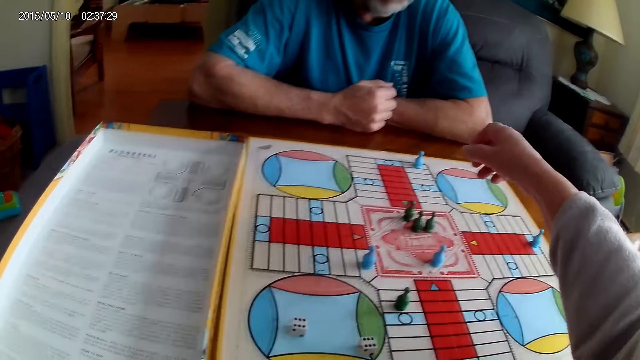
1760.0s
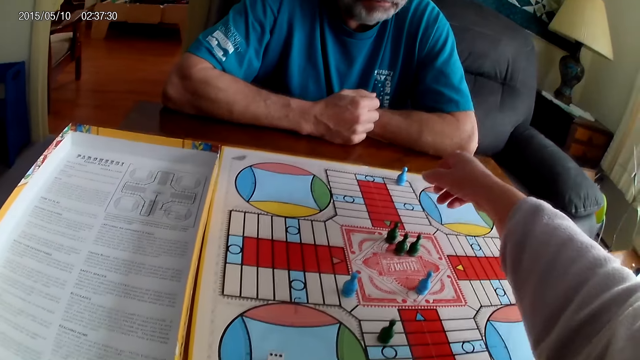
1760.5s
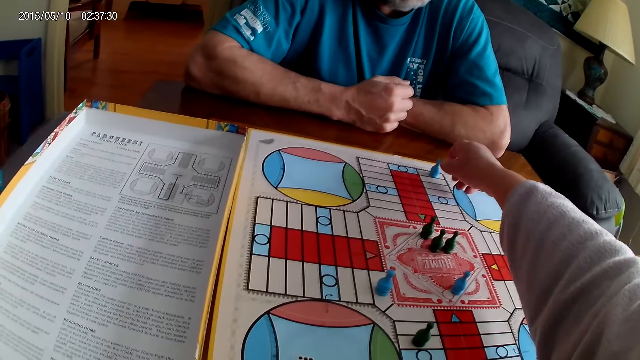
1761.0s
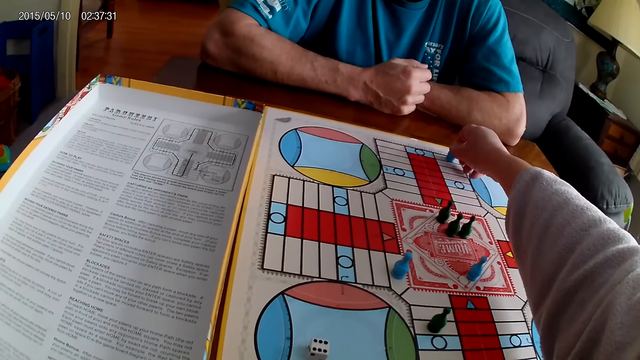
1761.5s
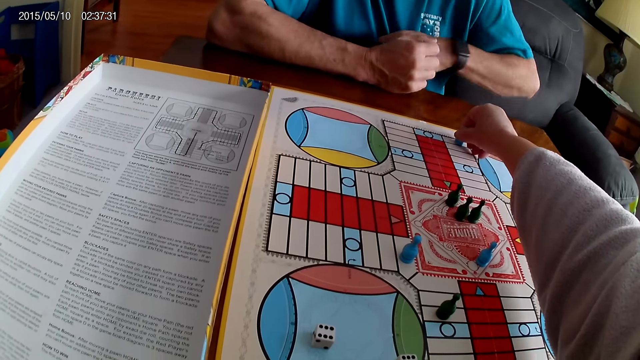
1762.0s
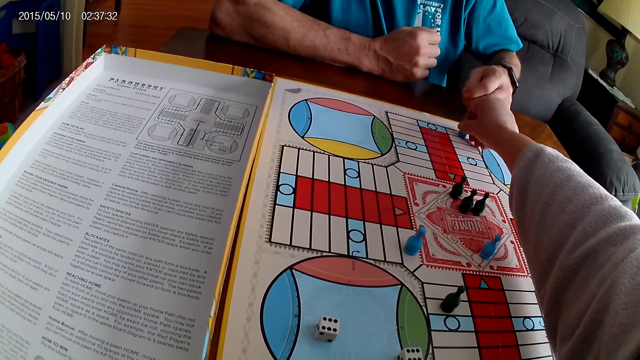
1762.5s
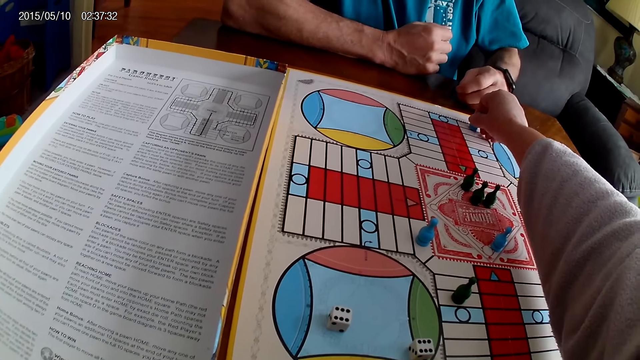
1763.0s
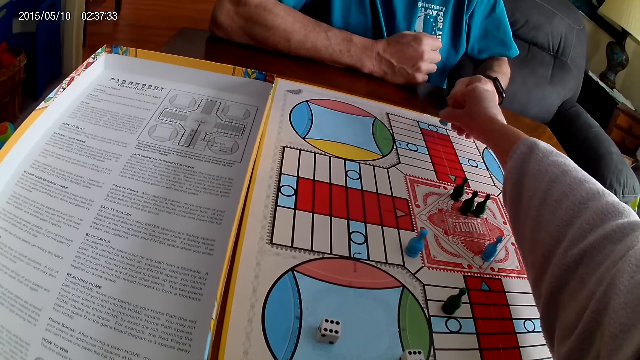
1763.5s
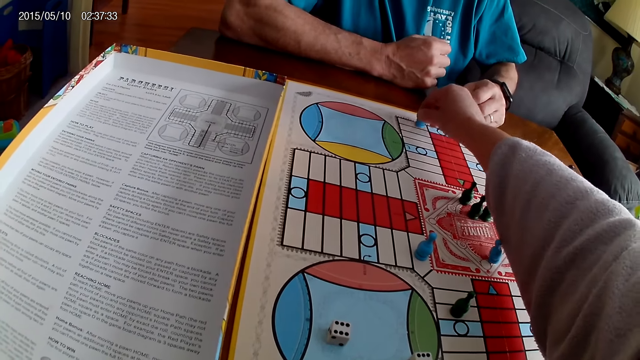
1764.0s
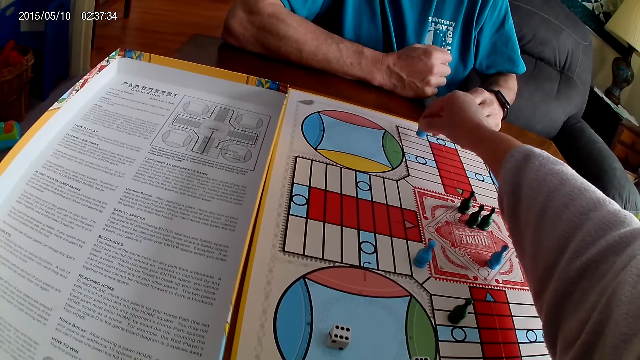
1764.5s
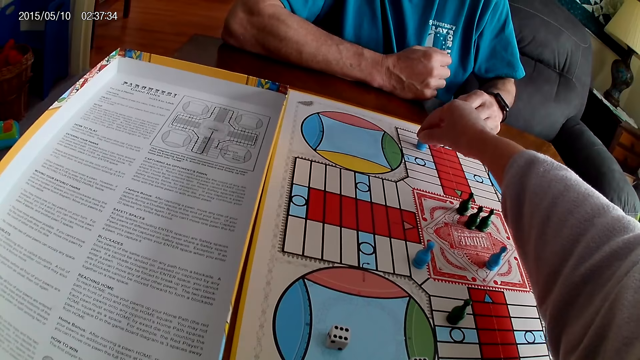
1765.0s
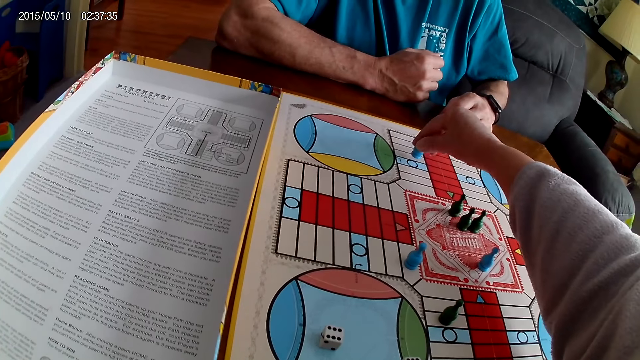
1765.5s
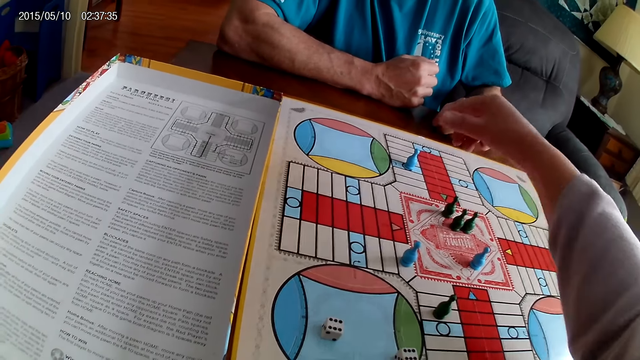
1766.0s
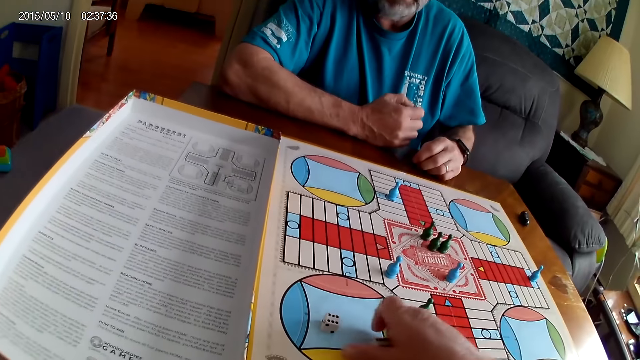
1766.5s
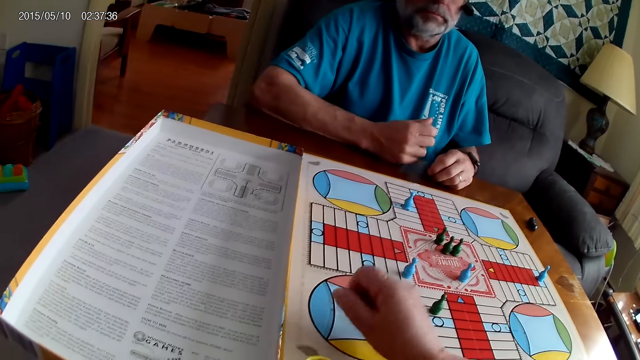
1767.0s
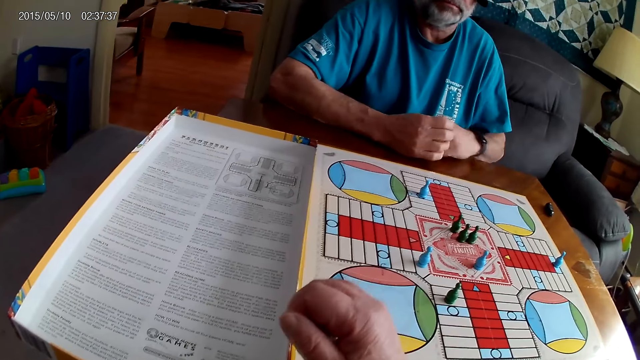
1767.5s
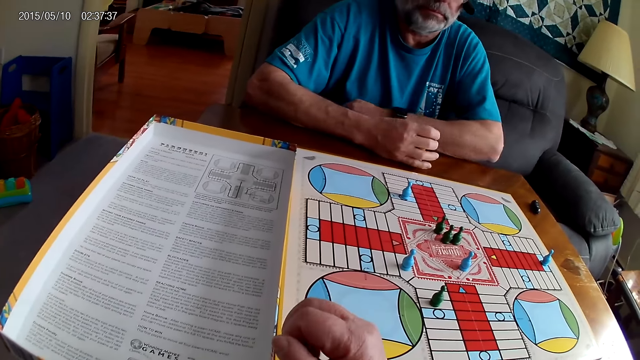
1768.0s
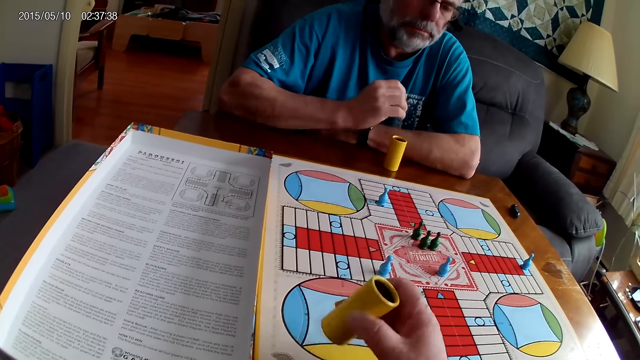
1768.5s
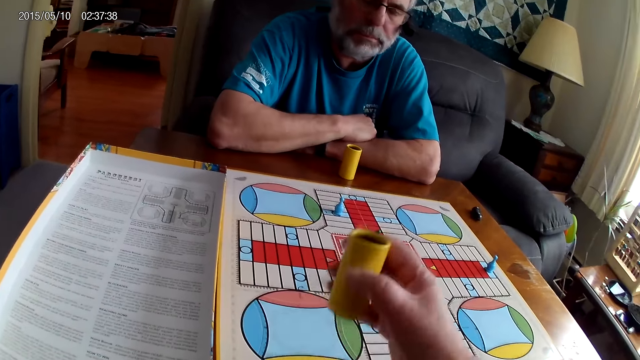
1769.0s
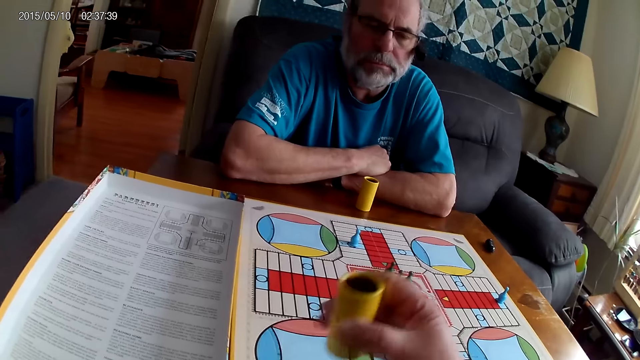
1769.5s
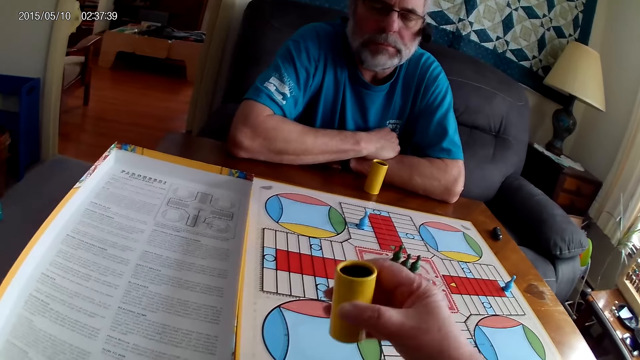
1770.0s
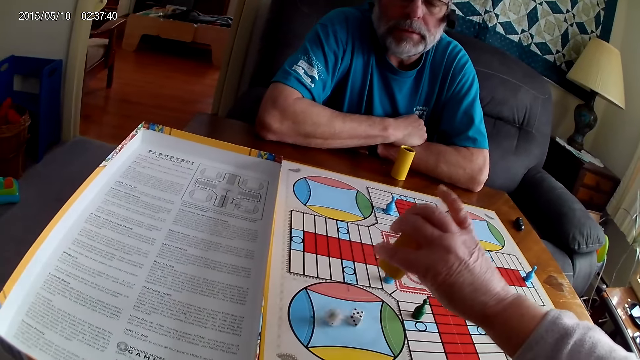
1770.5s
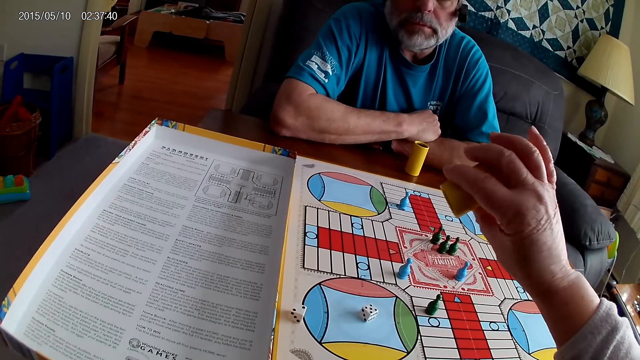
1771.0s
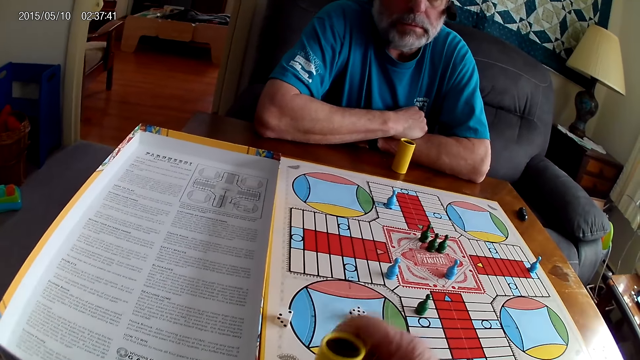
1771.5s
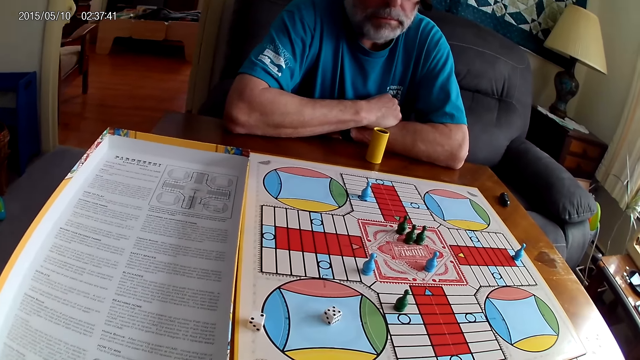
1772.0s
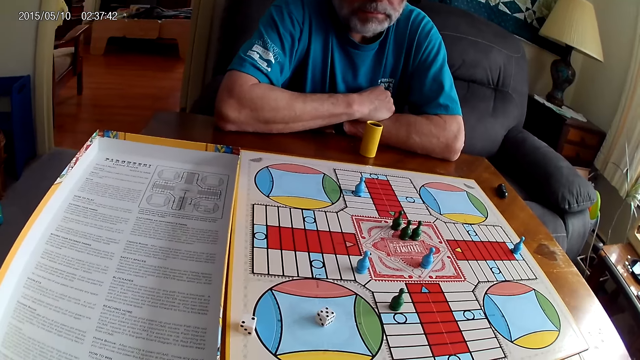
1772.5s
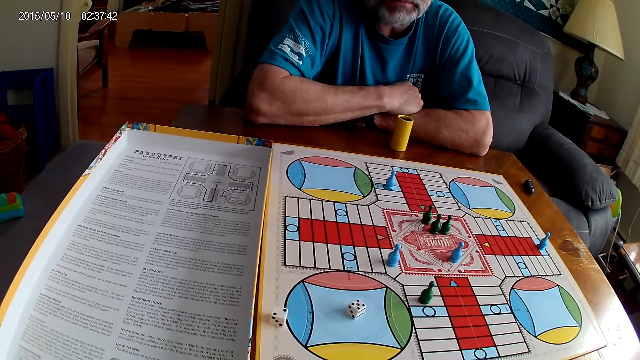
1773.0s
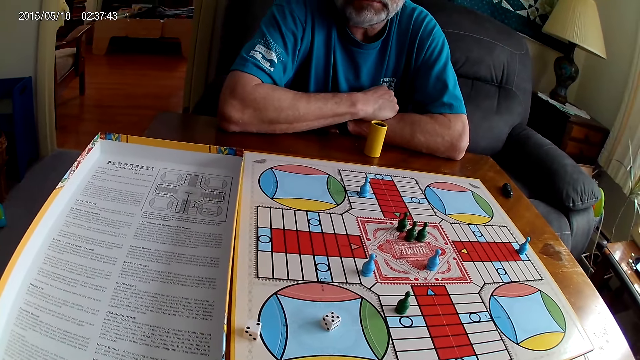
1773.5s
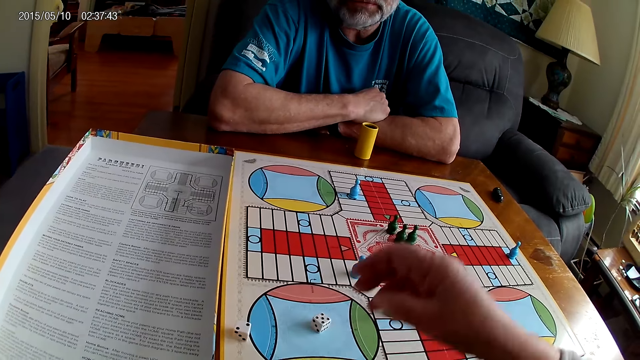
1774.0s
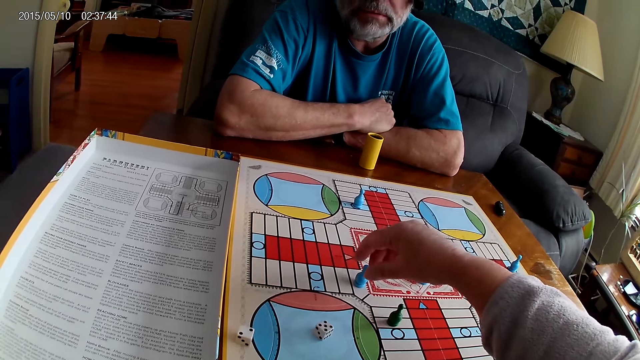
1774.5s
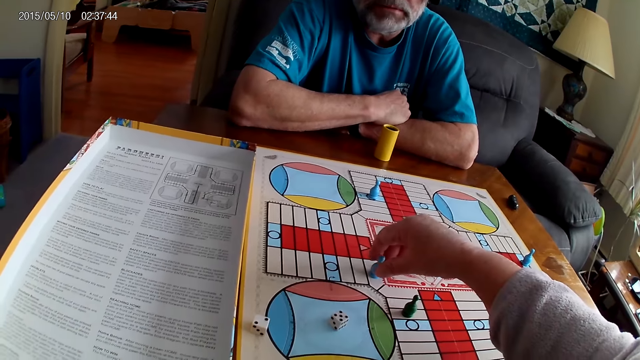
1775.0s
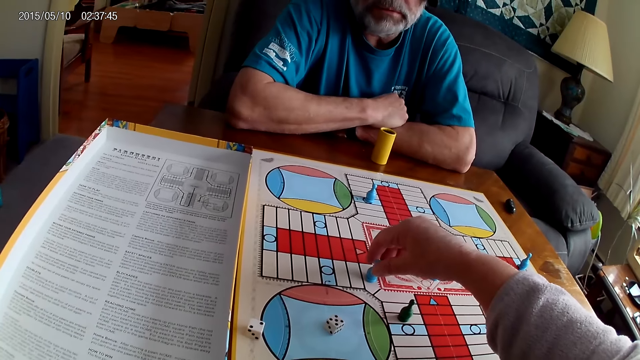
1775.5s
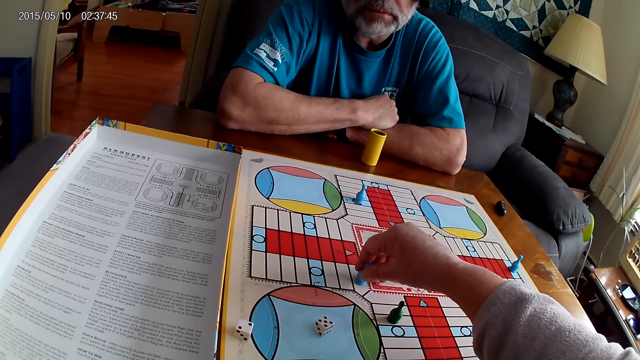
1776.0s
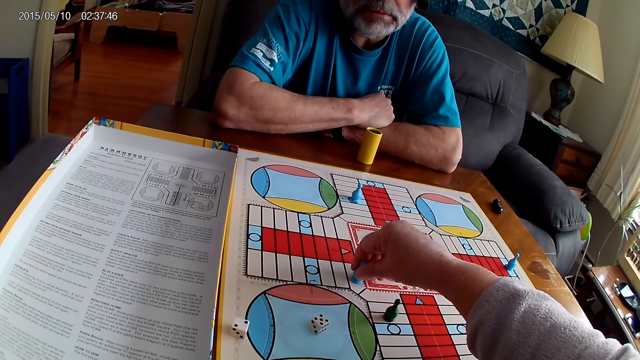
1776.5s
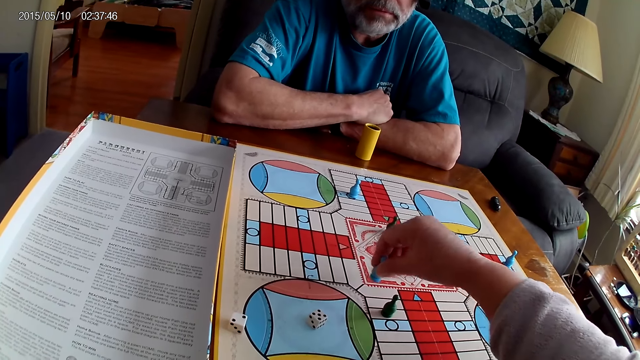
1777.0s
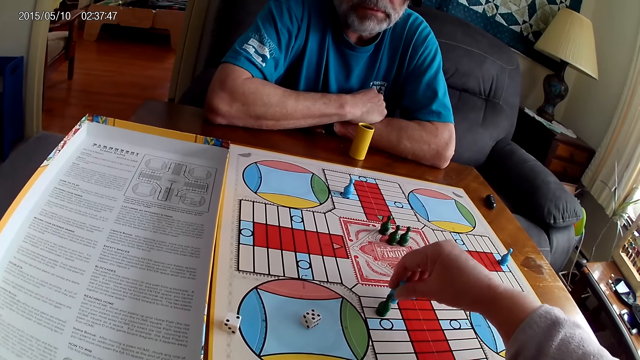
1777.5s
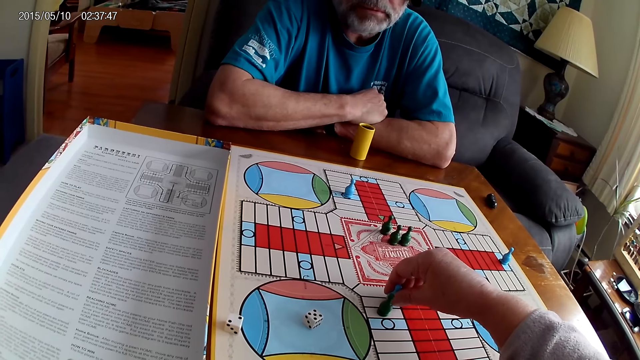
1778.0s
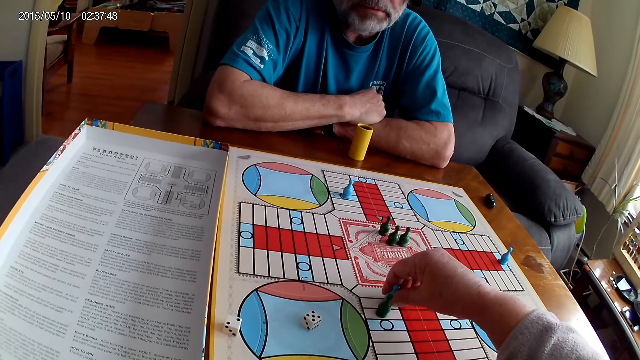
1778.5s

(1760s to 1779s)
The camera wearer moves another pawn through 6 cells on the Ludo board. A man moves his hand. The camera wearer picks two dice from the Ludo board with his right hand and puts them in the small container or dice cup with his right hand. He shuffles the two dice with the small container in his right hand. He pours the dice from the small container on the Ludo board with his right hand. He places the dice cup aside. He talks. He moves the blue pawn through 2 cells on the Ludo board with his right hand.
